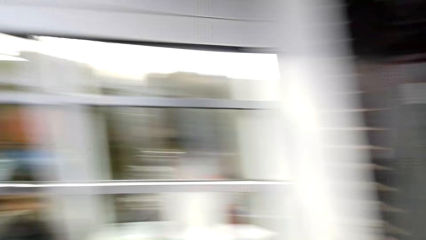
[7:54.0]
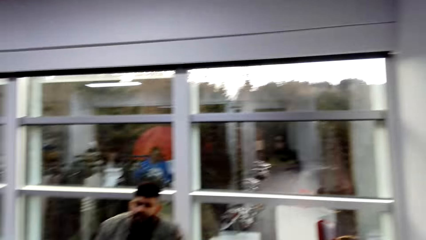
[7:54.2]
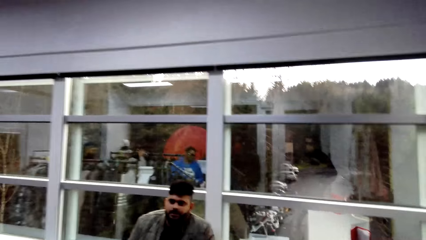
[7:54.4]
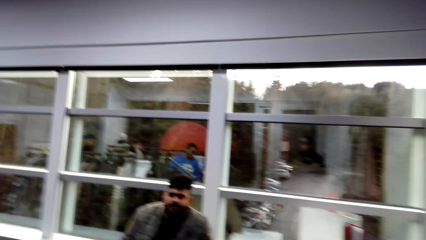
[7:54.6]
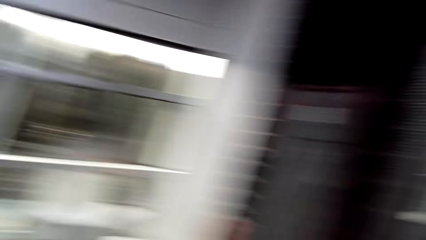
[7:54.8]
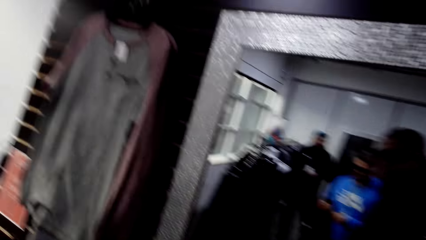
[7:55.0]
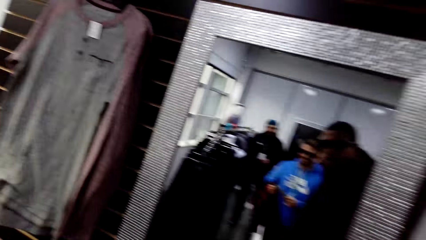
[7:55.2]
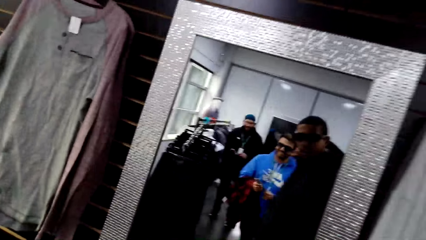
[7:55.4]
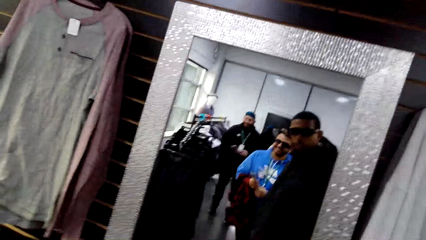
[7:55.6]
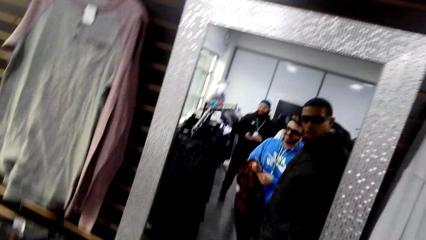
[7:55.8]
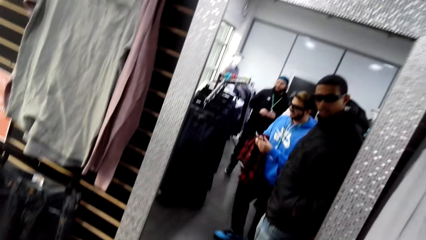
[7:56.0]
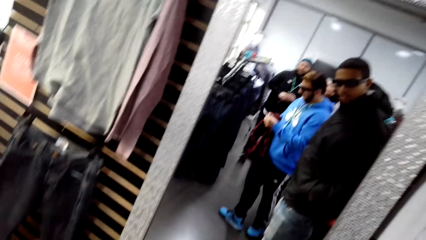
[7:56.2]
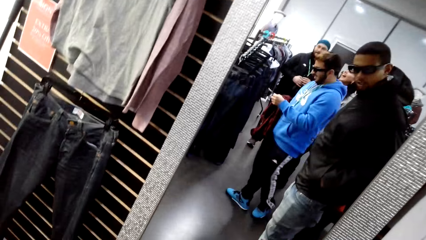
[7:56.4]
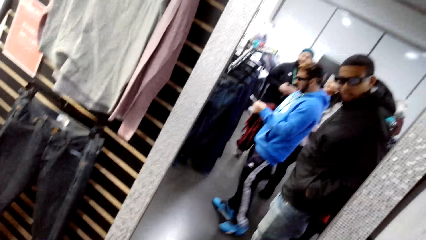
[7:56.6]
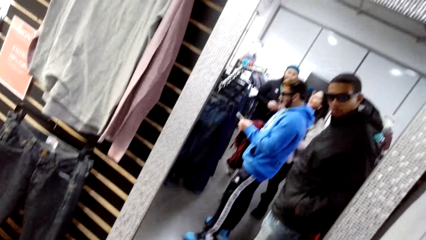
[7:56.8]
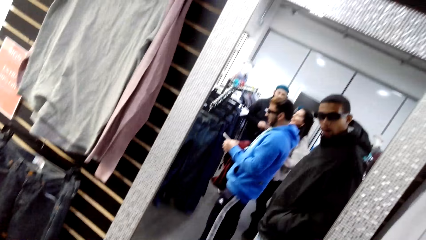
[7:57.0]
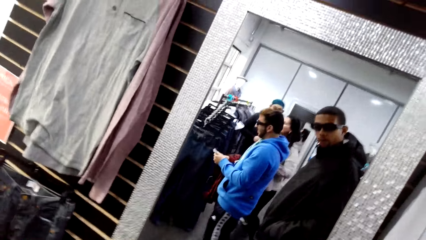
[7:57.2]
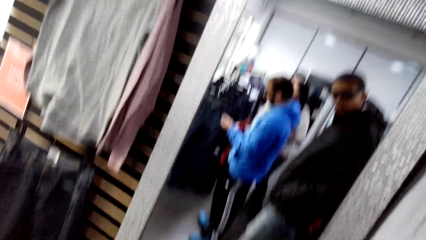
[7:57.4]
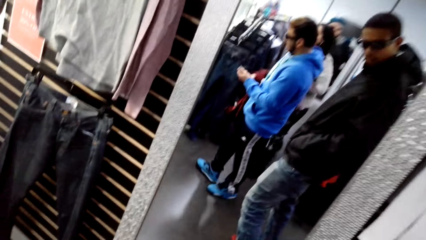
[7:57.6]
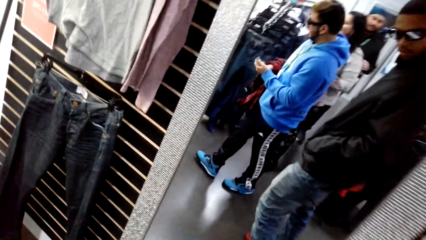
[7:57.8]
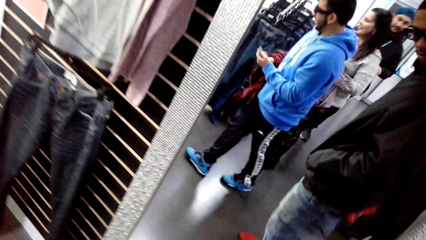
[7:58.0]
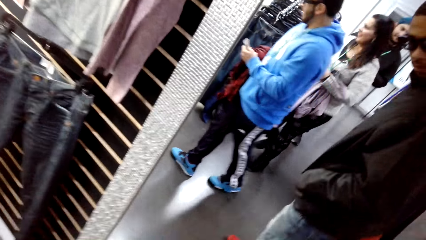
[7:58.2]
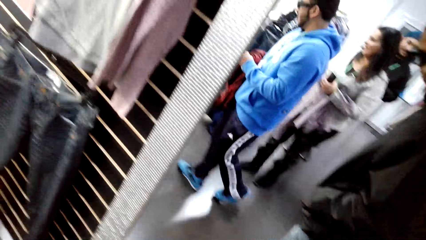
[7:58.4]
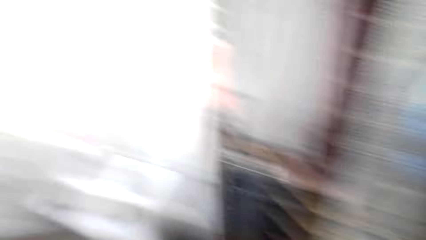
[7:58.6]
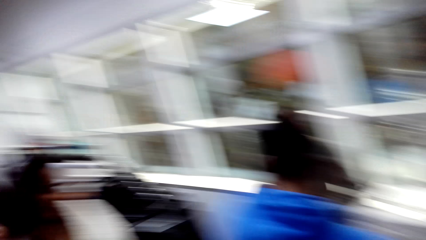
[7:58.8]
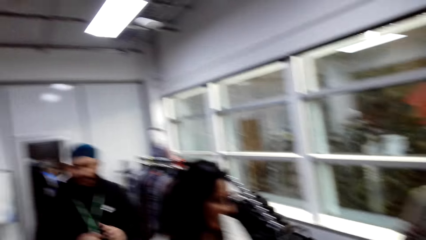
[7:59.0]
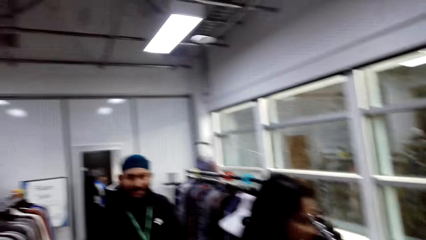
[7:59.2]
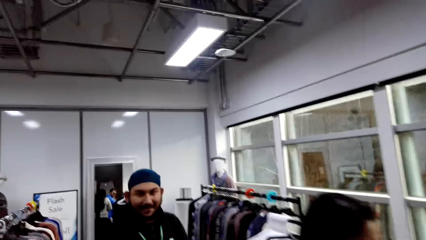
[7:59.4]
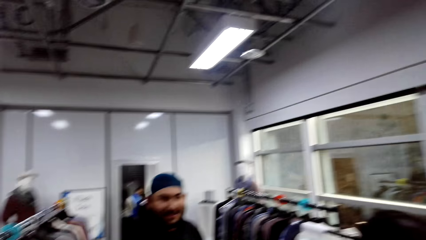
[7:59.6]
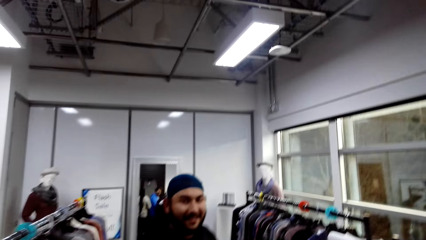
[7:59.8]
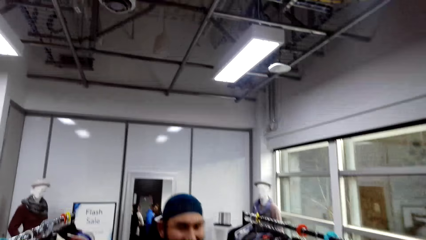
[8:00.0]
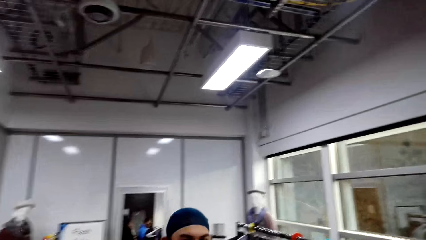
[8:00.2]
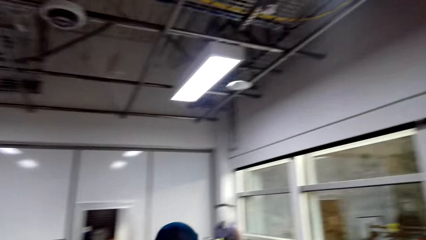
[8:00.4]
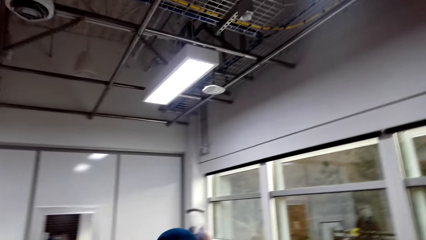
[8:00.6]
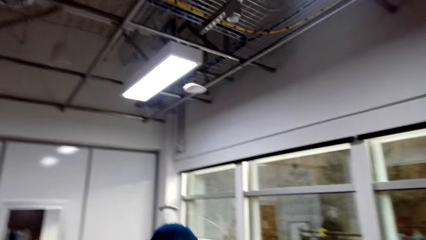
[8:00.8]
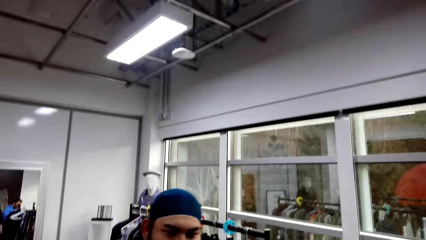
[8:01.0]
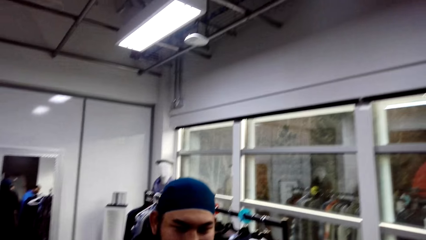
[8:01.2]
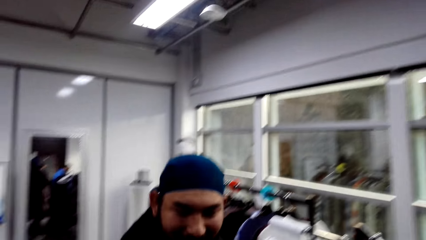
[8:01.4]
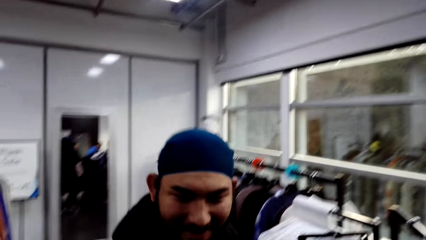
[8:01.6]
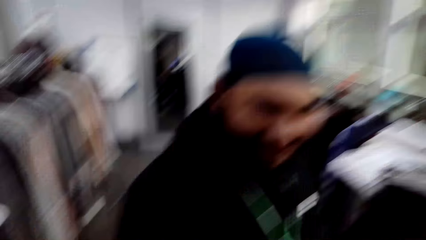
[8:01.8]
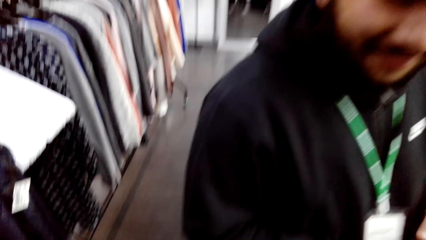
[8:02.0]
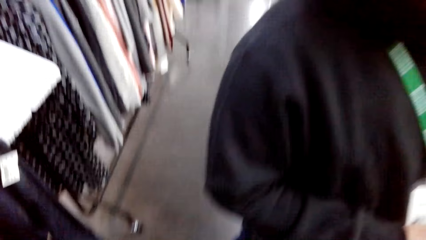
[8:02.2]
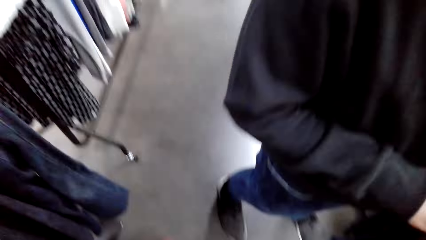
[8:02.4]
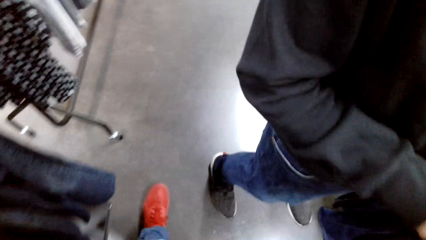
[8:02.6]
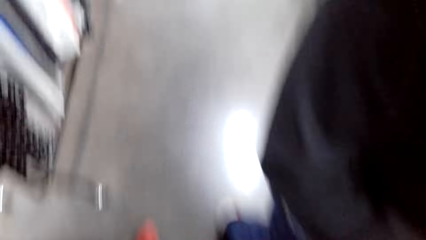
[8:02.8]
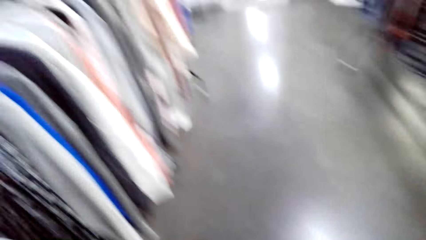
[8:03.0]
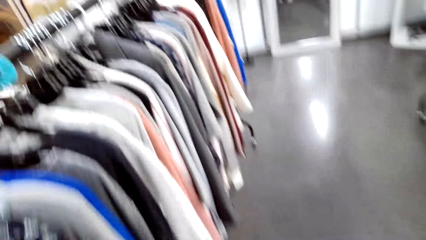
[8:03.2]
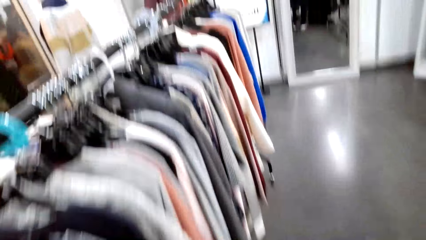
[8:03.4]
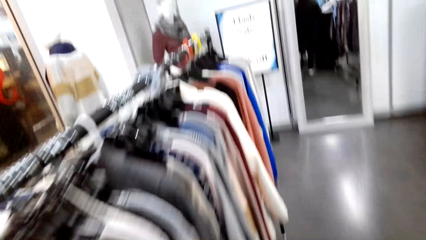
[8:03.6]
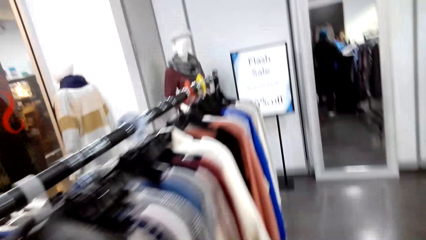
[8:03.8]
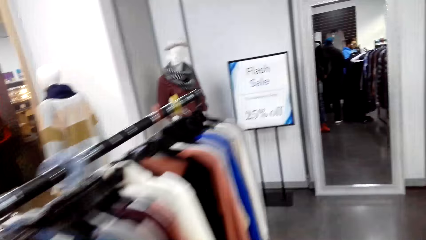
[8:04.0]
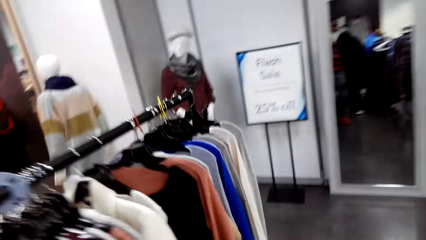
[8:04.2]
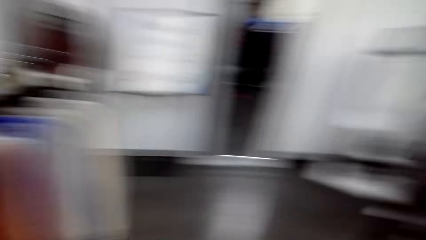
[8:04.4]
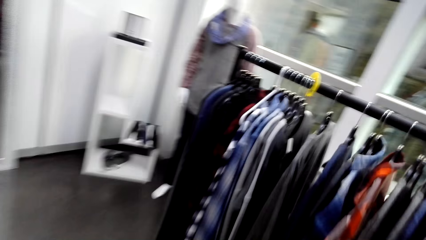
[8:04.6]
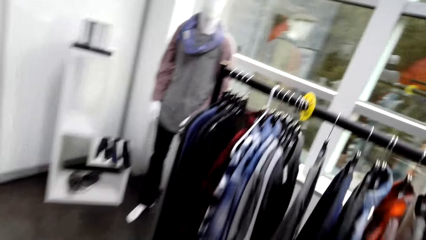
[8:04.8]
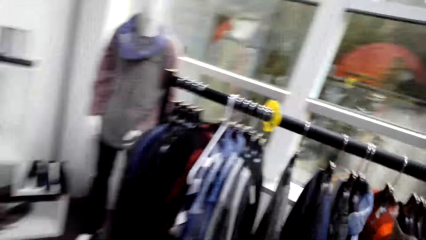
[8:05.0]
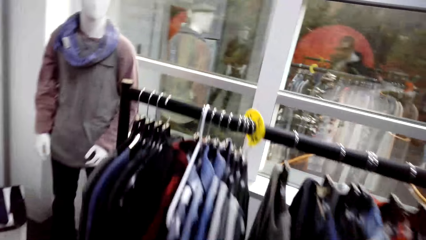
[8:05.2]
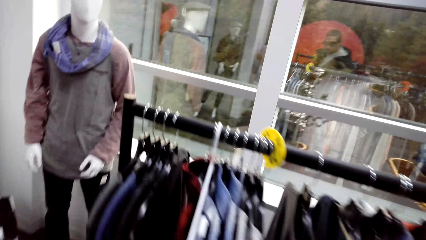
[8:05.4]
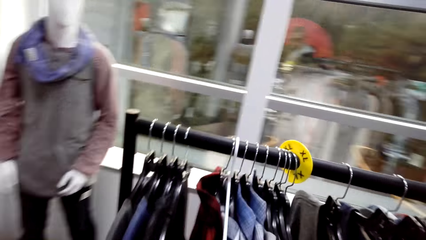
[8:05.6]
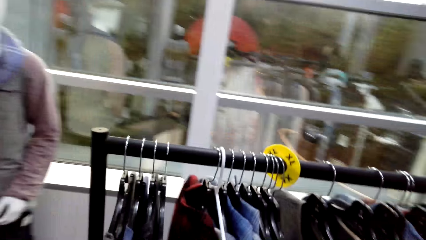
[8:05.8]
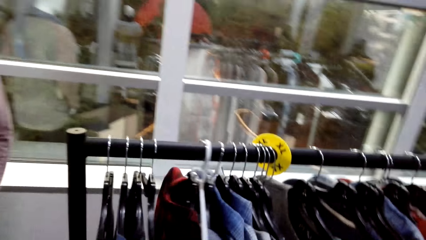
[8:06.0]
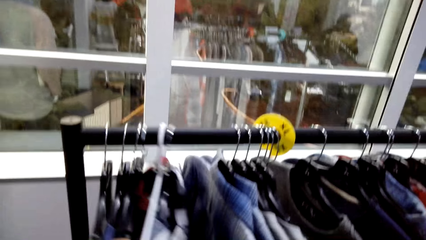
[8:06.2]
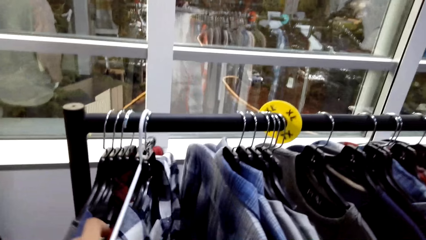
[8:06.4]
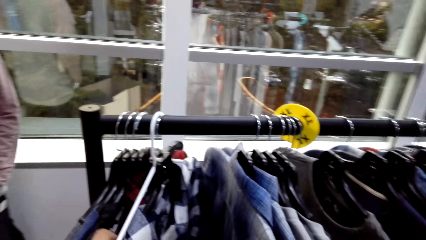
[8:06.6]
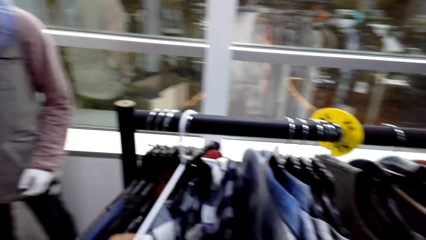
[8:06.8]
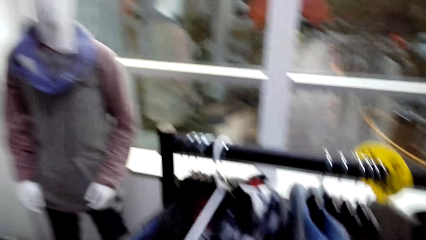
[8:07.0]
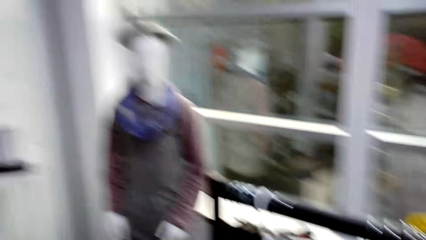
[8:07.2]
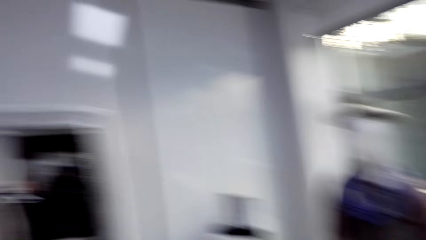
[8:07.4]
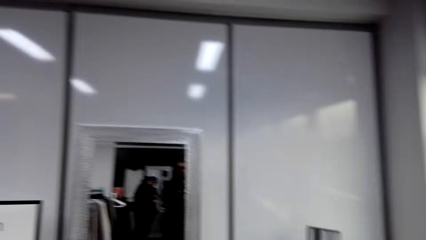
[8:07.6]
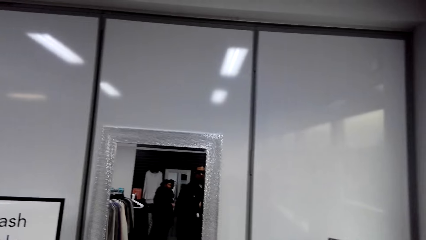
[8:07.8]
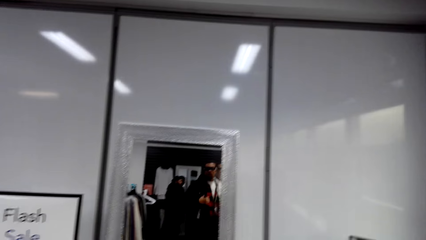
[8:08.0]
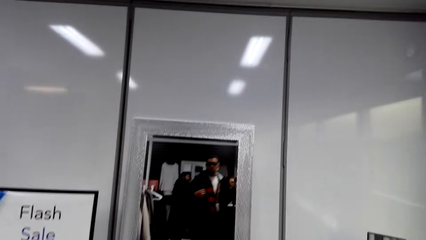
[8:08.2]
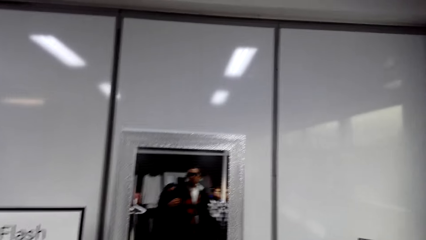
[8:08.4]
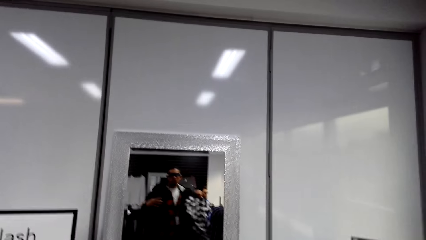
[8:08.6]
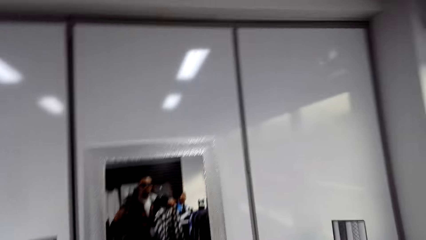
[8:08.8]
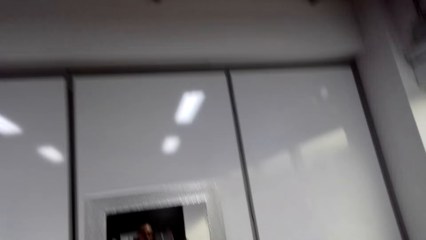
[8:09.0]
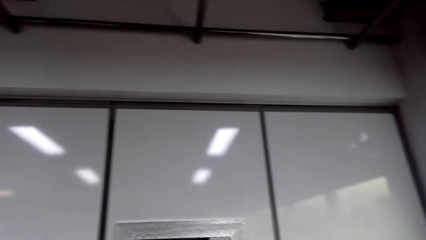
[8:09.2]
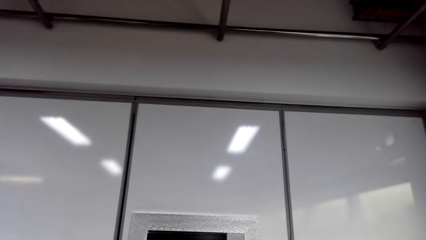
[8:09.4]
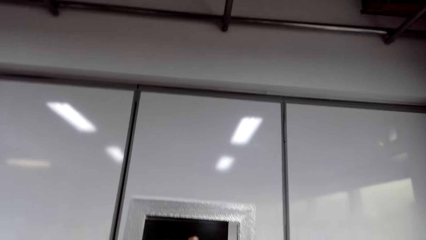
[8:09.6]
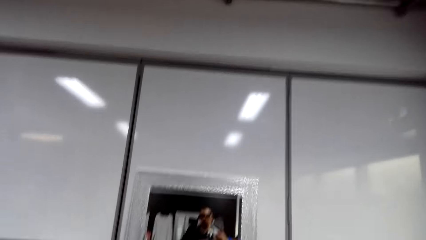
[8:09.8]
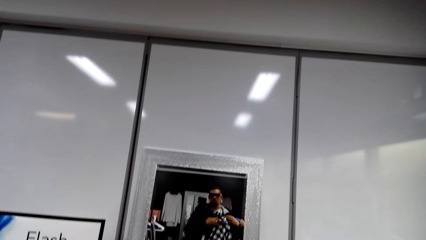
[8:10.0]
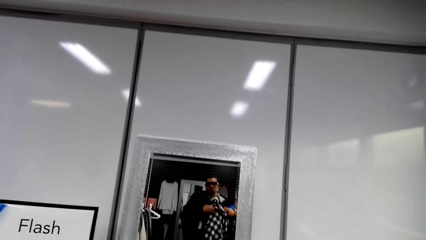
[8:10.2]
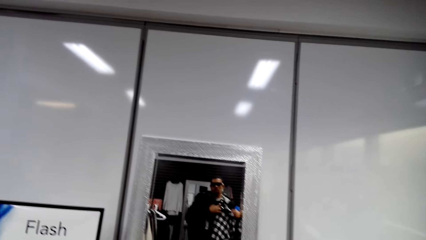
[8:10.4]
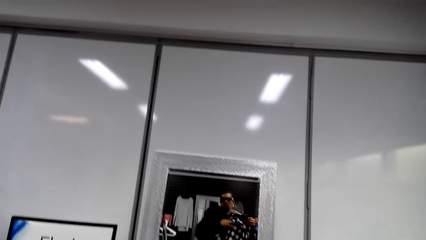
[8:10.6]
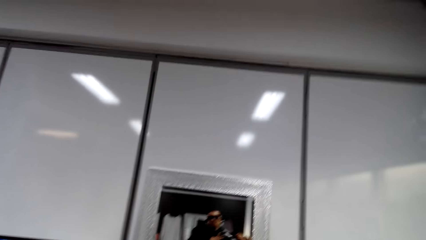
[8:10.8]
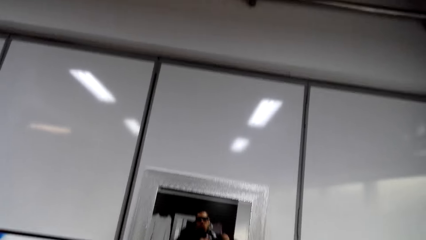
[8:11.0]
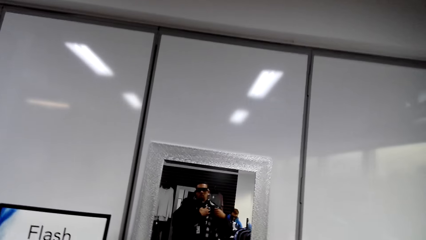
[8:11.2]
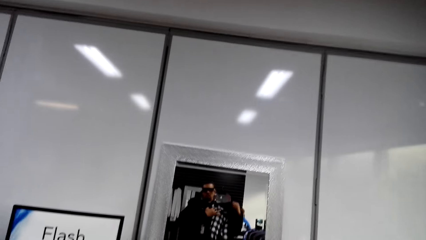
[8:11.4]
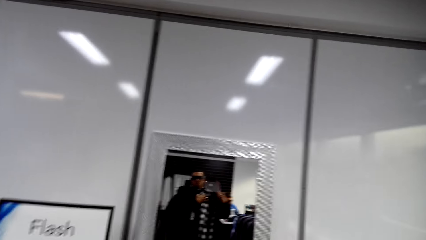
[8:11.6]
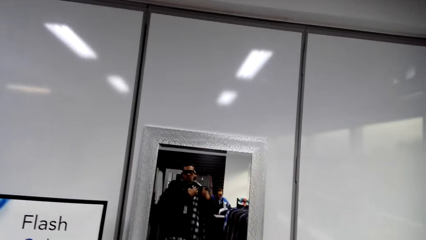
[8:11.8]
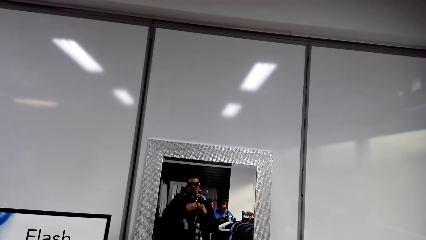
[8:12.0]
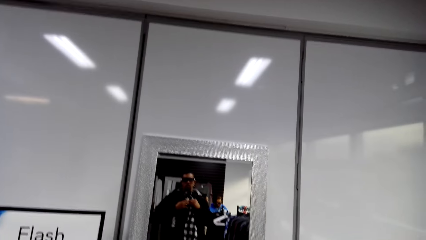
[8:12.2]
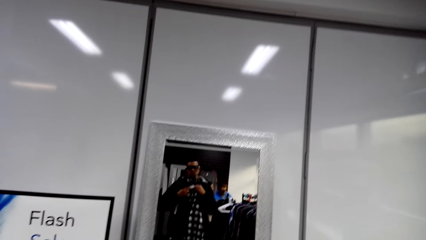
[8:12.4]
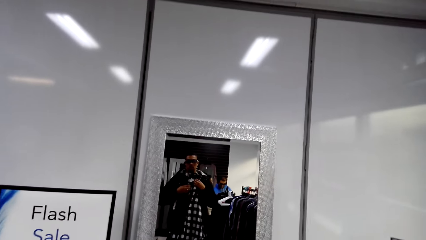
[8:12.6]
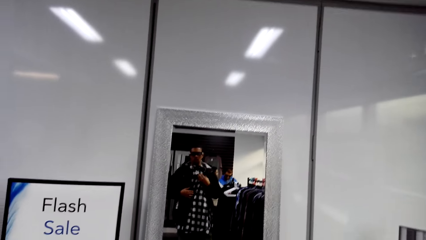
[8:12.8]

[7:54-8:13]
A man talks to the camera wearer. The camera wearer walks to the rack. They inspect the clothes on the rack. They look at themselves in the mirror.
